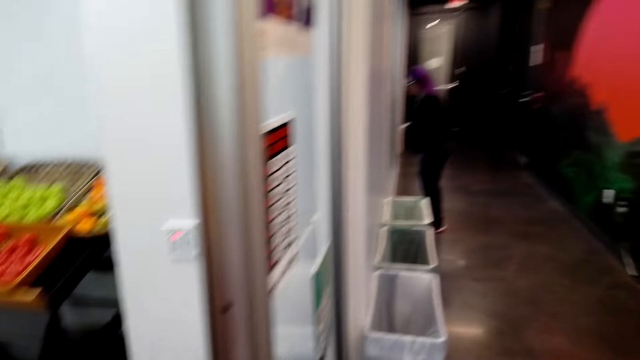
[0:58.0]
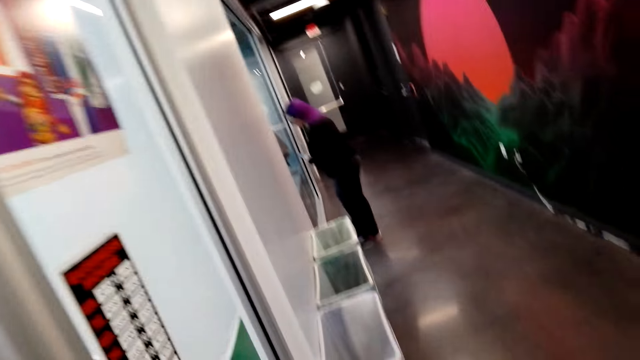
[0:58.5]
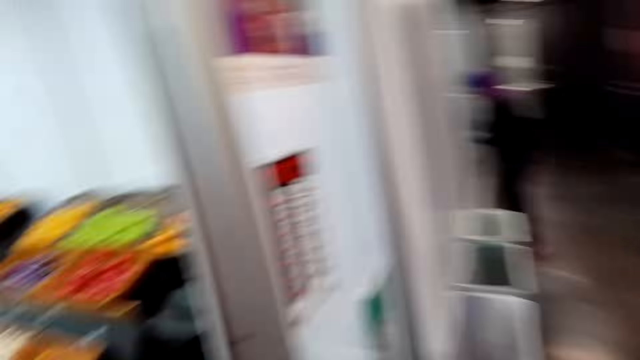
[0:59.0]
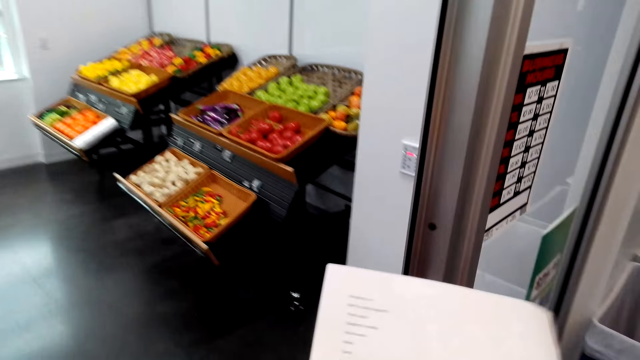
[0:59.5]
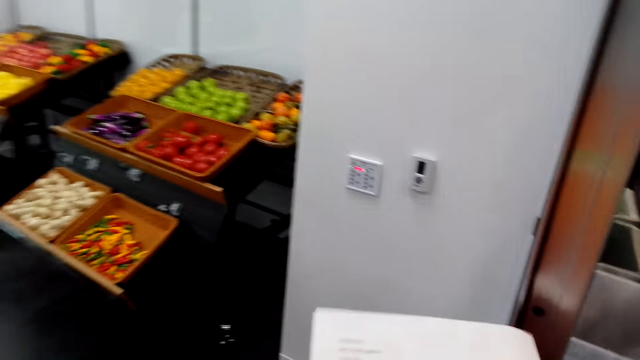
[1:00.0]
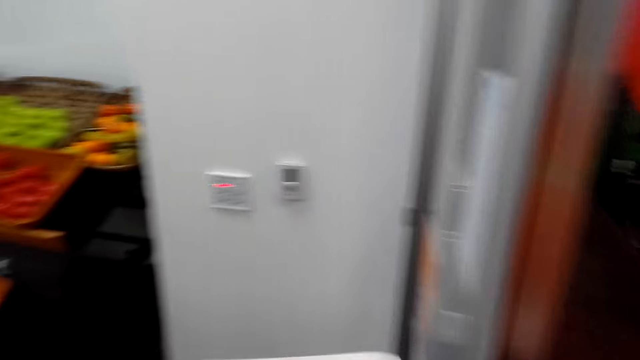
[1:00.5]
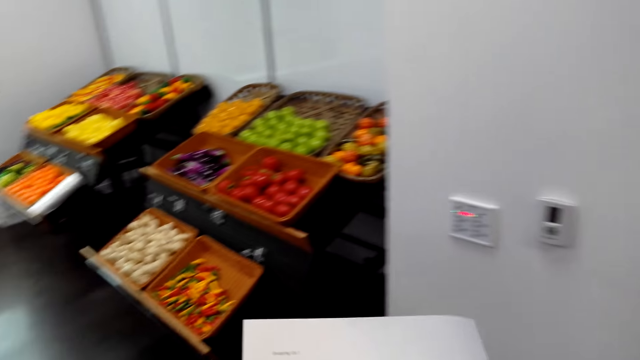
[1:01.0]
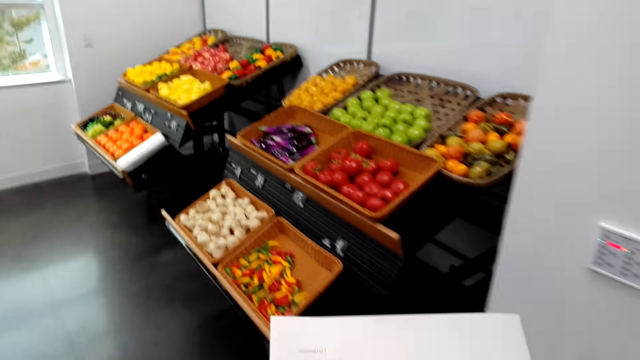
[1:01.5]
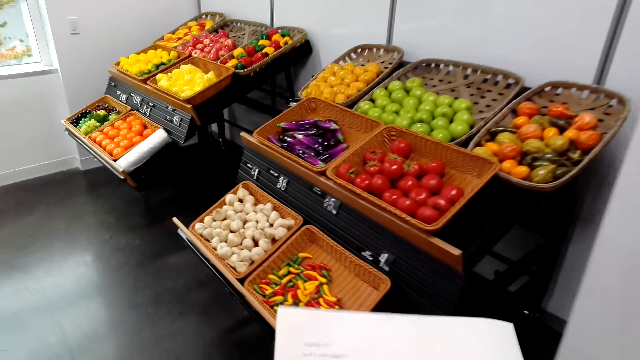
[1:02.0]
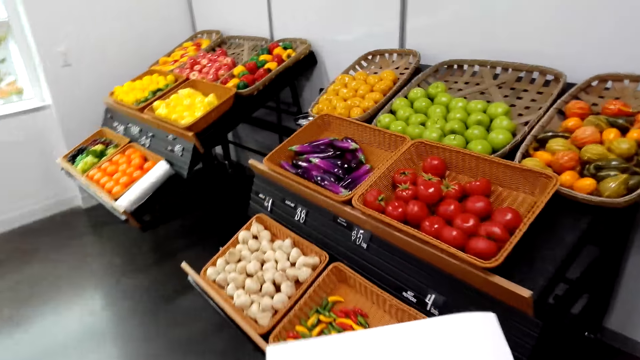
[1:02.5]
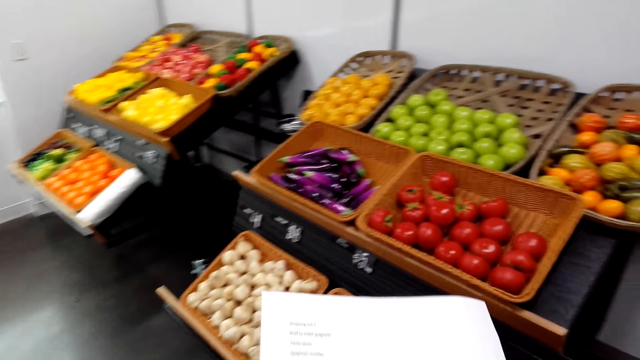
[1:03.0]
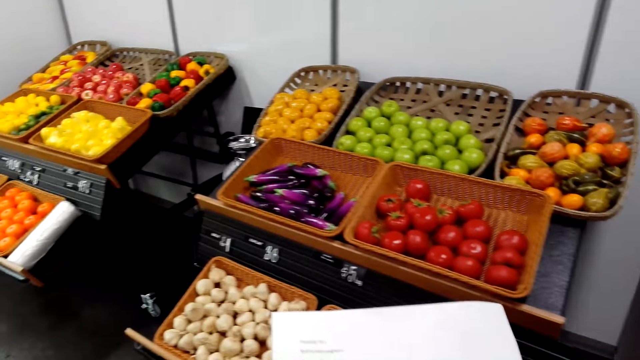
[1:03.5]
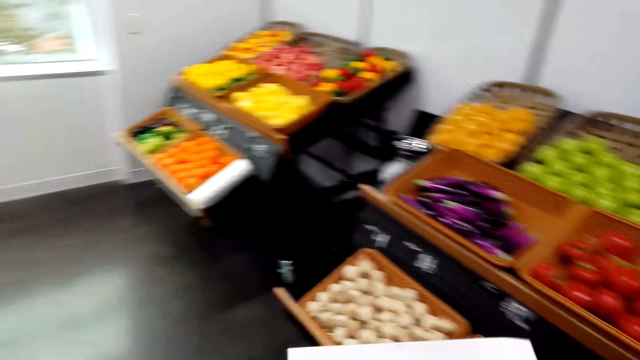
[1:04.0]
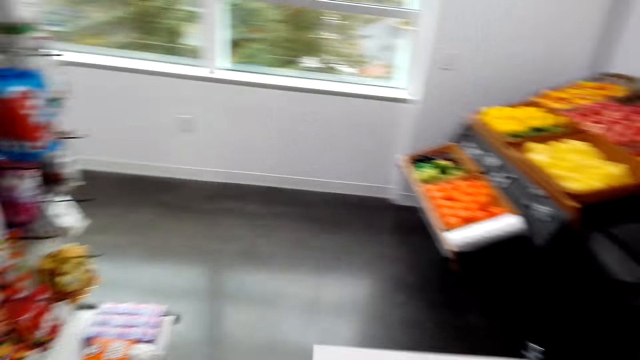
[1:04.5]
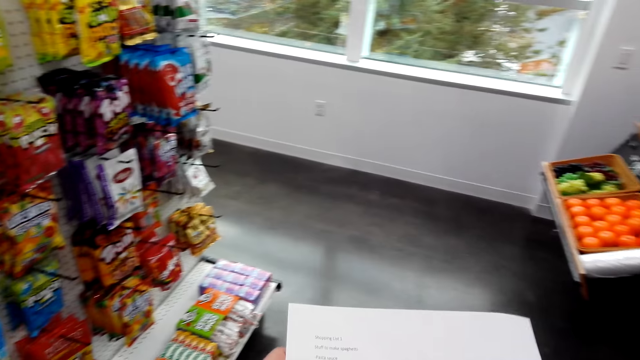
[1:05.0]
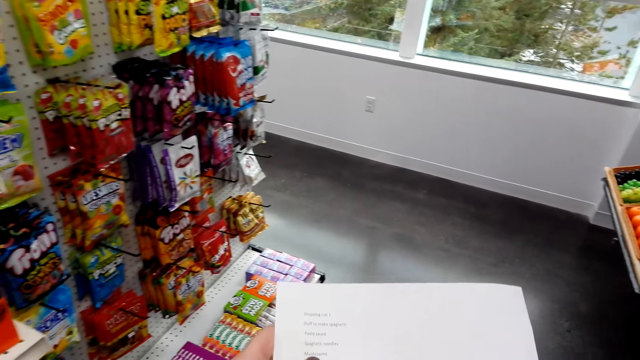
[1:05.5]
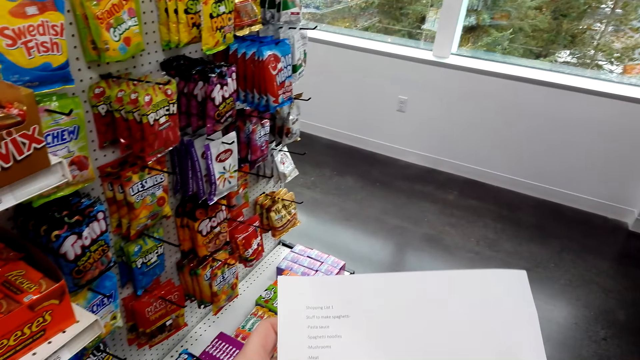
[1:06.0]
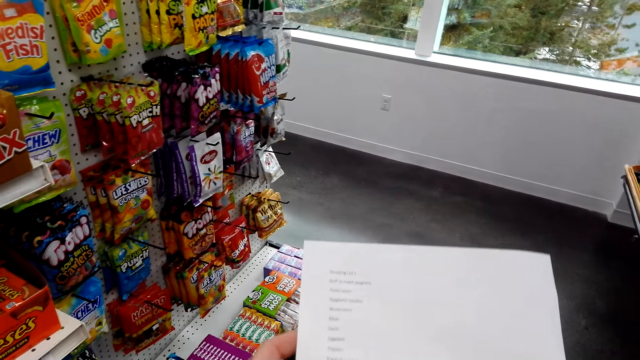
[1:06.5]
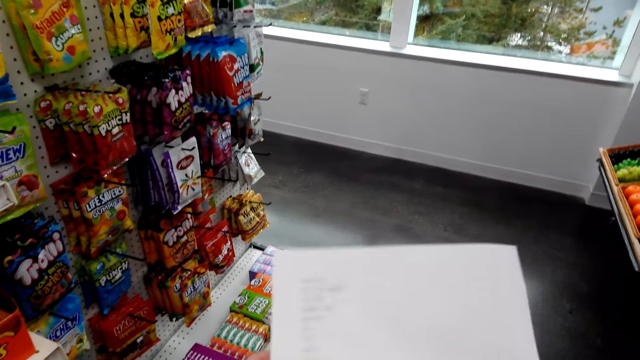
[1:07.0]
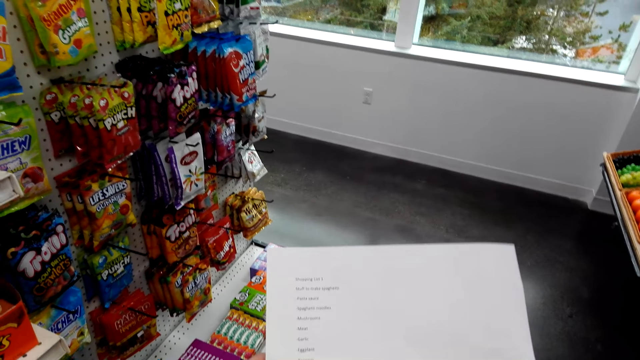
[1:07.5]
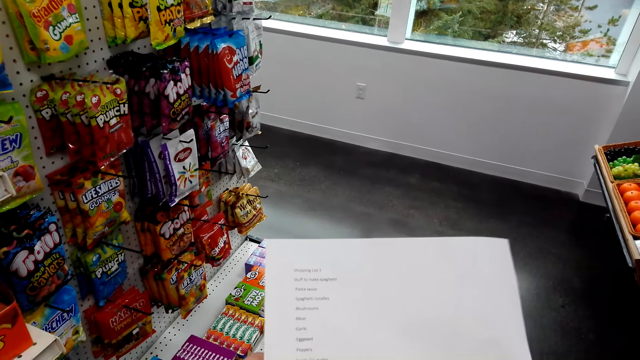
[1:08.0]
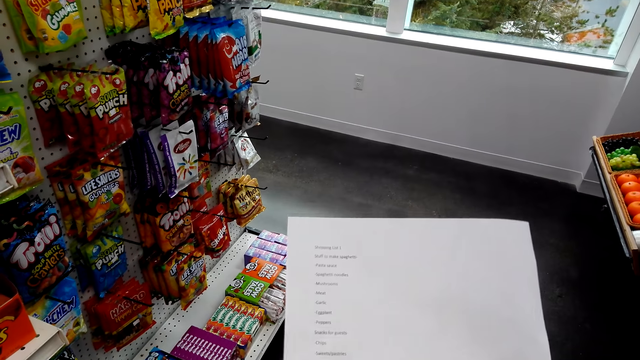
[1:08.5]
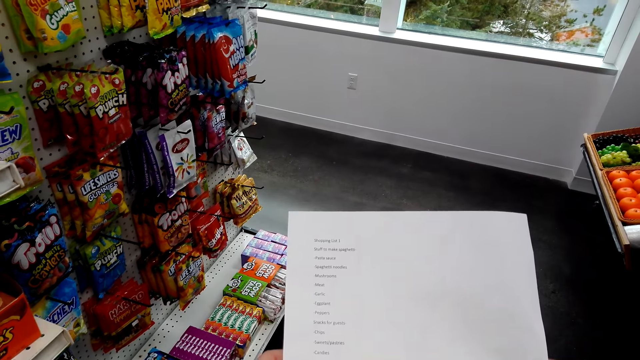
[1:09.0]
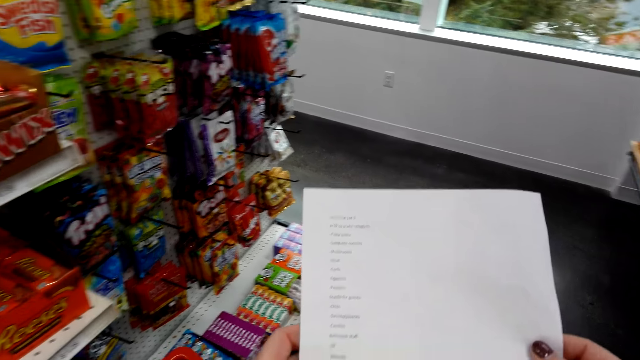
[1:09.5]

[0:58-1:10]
The camera wearer dialogues with the cashier. They walk in the supermarket. They look around. They stare at the list.

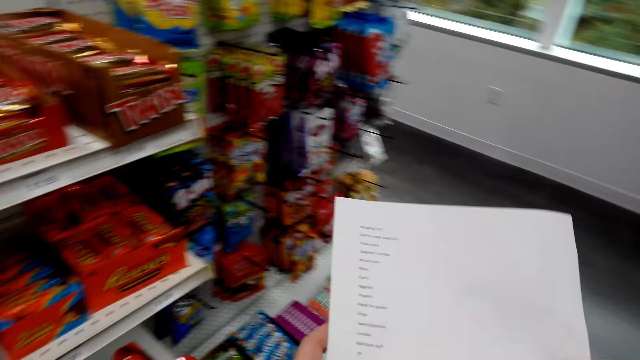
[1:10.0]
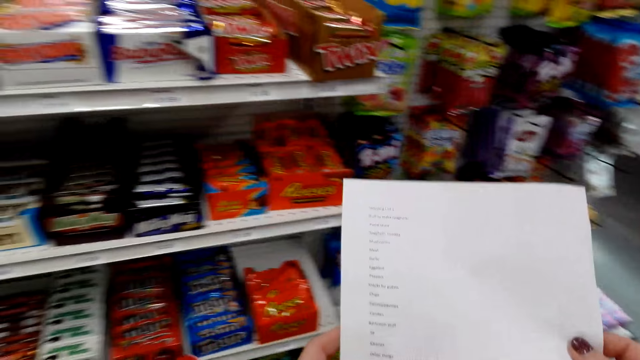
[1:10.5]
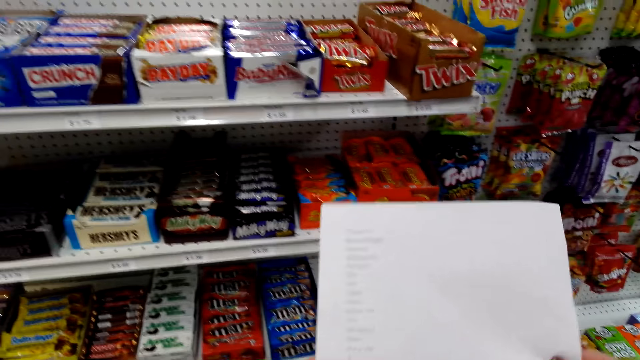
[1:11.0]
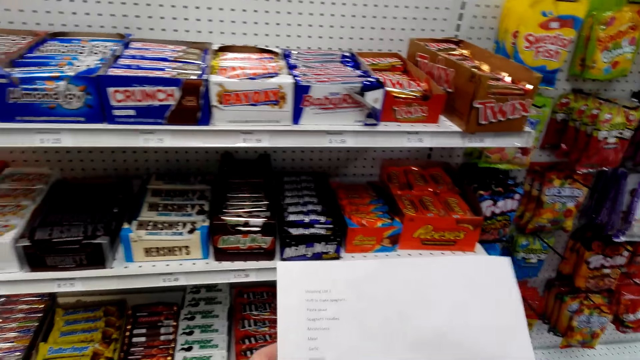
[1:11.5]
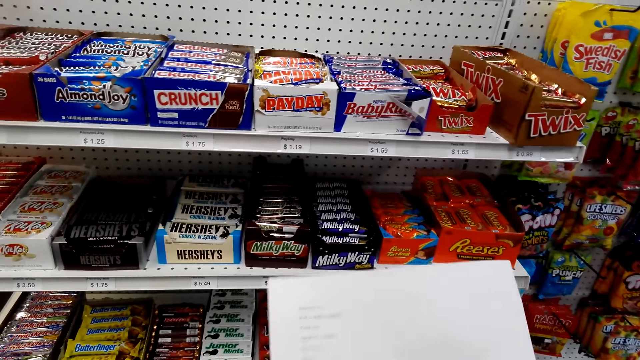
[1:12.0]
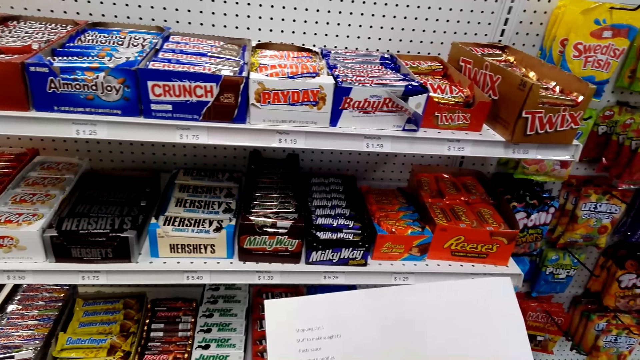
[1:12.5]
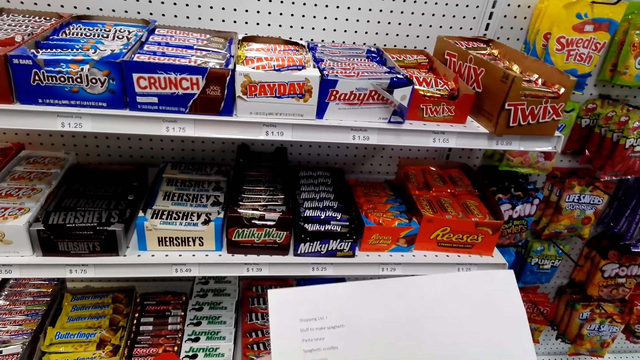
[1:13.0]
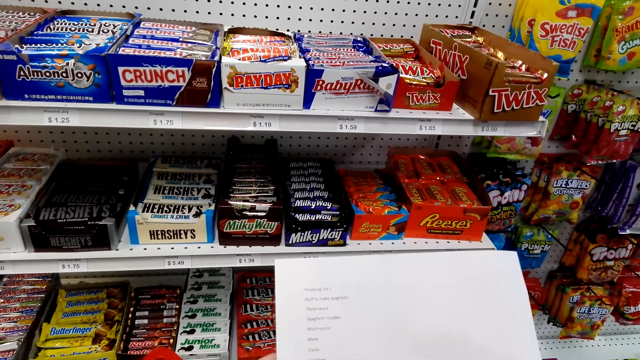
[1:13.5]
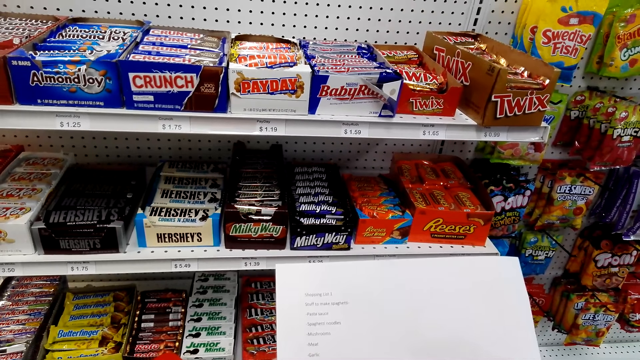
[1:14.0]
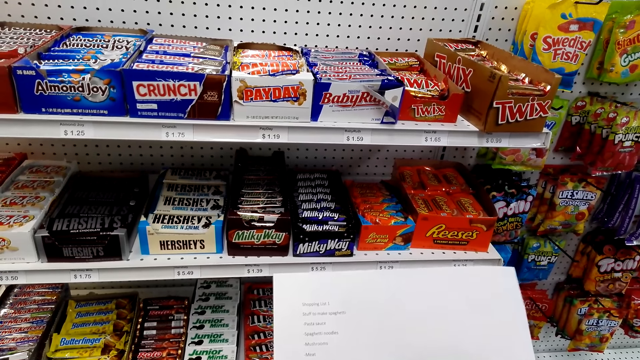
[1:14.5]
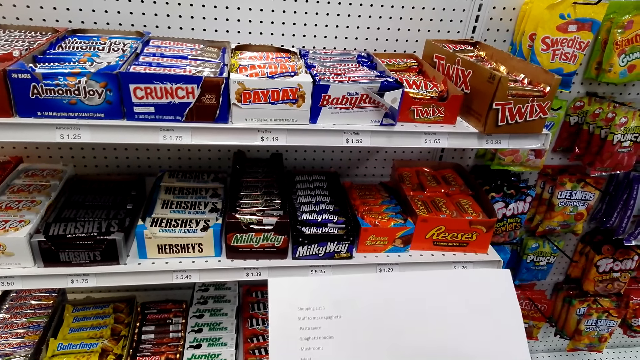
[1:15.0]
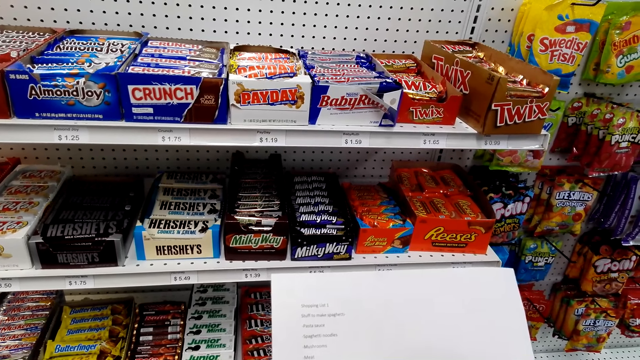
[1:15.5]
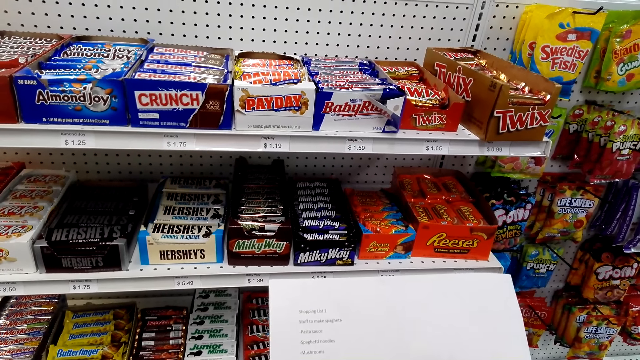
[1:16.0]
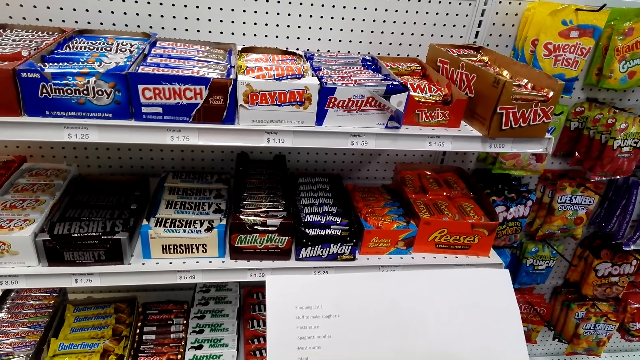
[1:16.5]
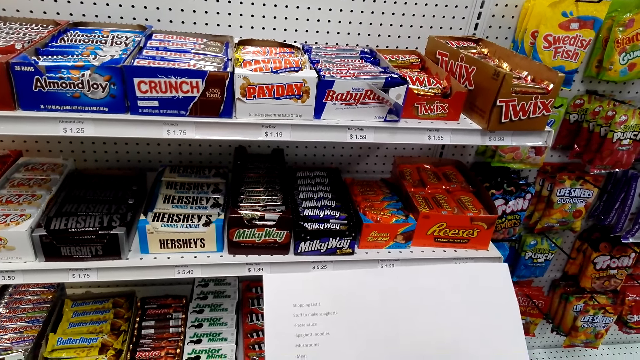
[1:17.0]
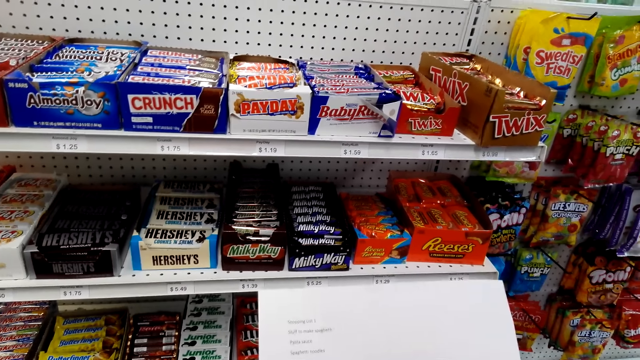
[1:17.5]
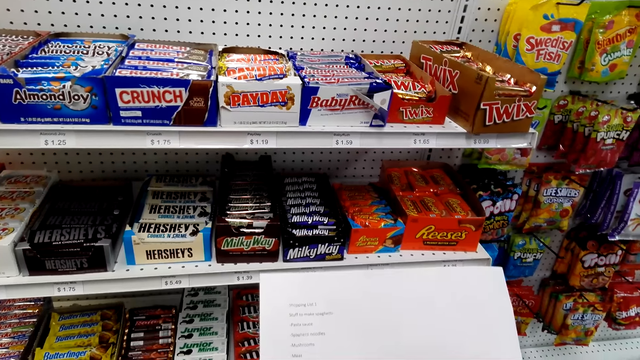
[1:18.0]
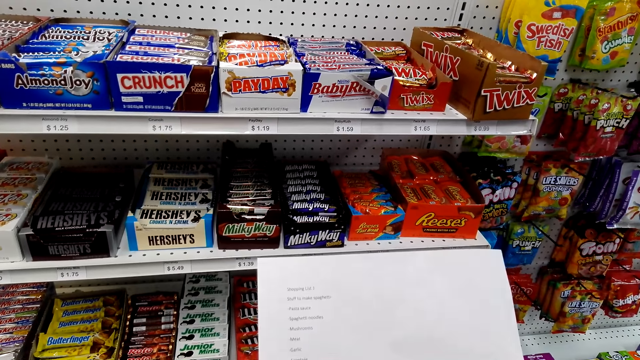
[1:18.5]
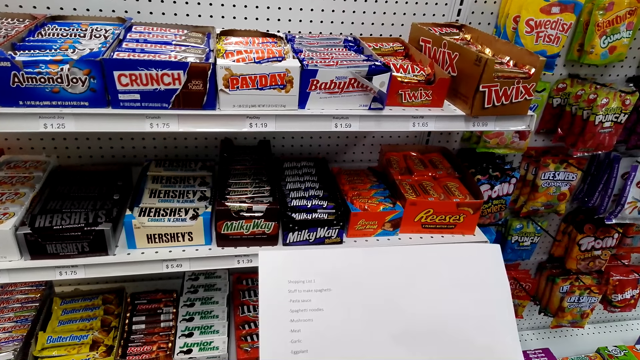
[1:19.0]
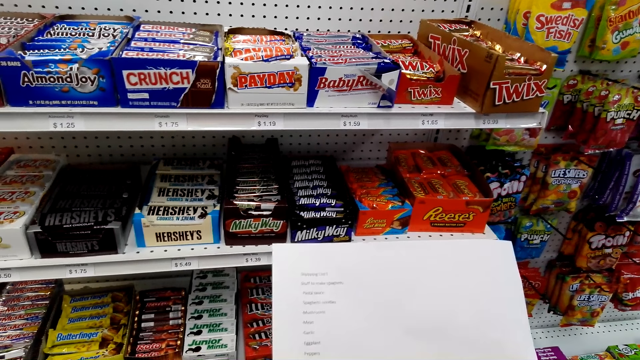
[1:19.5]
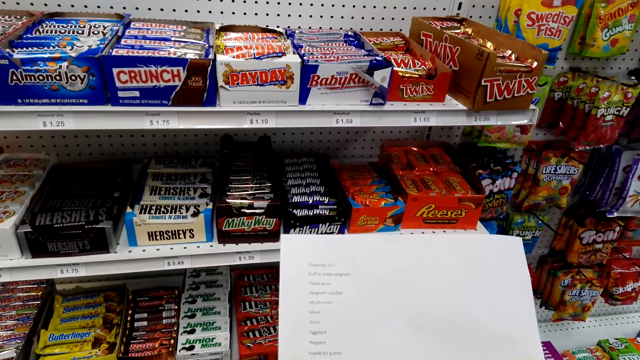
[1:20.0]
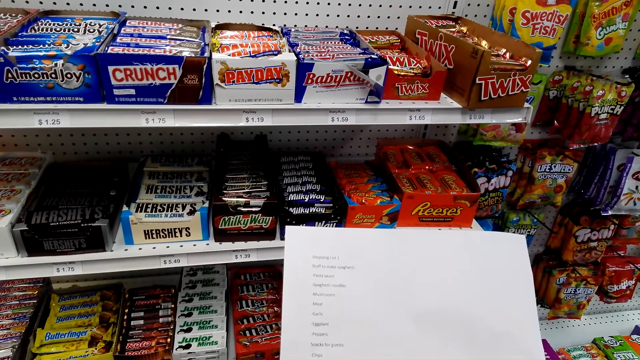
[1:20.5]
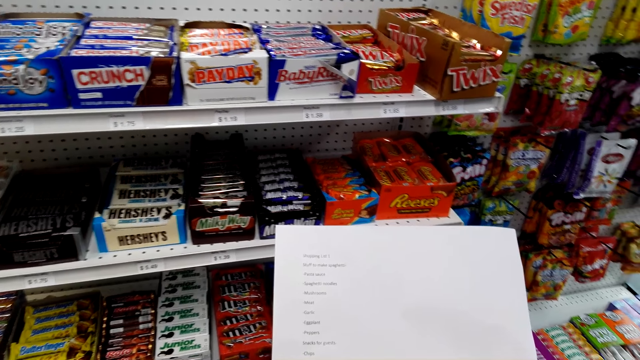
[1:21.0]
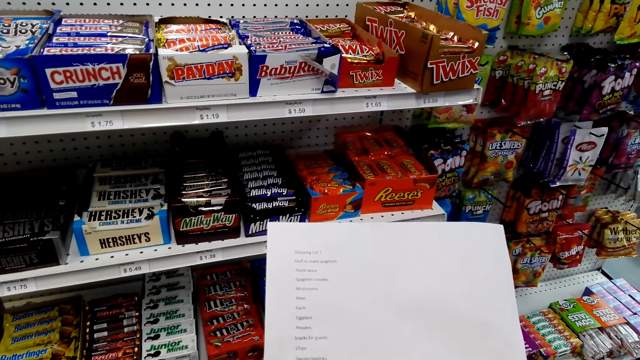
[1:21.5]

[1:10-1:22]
The camera wearer looks around. They stare at the list.
